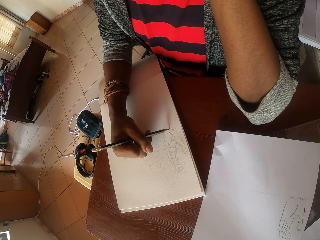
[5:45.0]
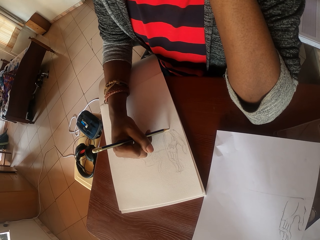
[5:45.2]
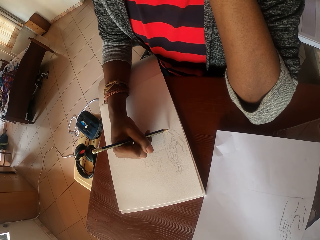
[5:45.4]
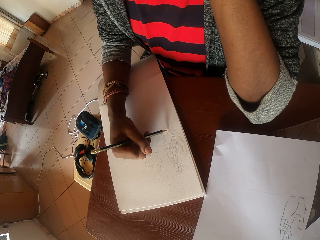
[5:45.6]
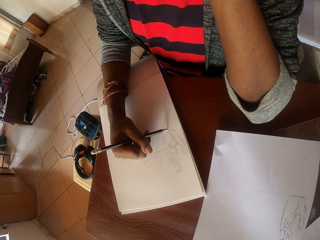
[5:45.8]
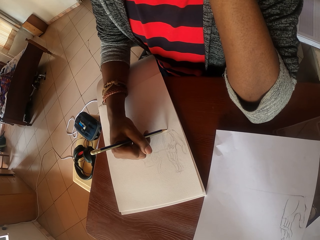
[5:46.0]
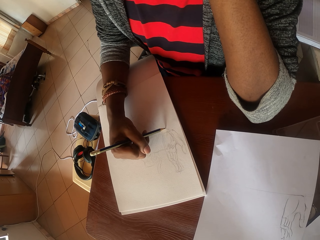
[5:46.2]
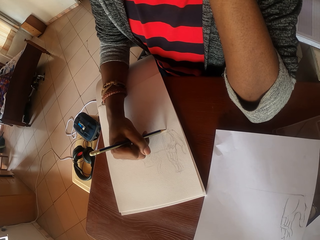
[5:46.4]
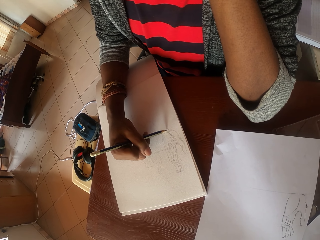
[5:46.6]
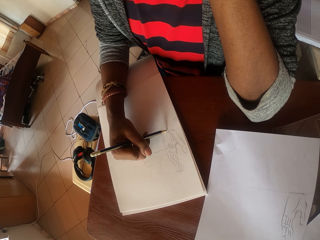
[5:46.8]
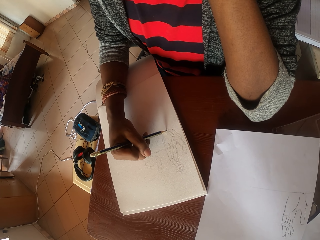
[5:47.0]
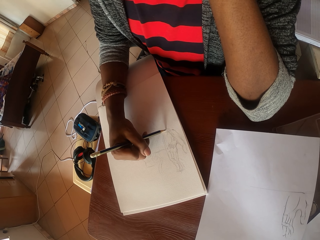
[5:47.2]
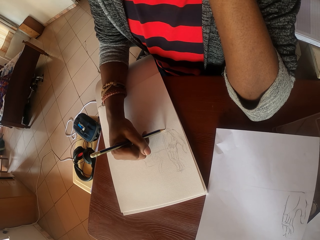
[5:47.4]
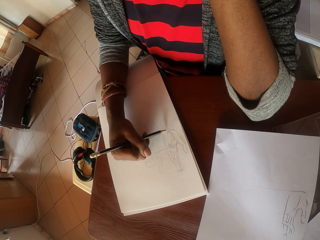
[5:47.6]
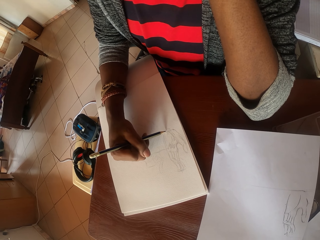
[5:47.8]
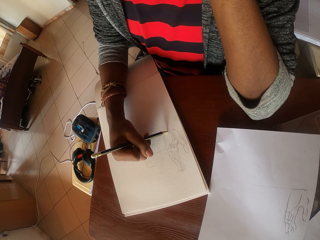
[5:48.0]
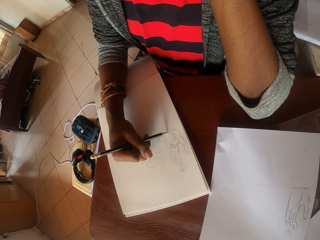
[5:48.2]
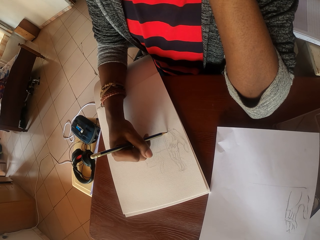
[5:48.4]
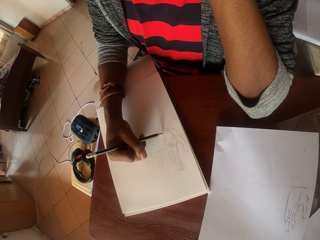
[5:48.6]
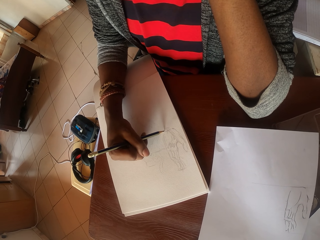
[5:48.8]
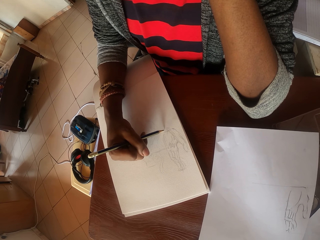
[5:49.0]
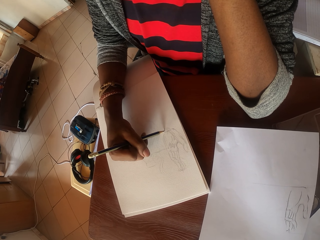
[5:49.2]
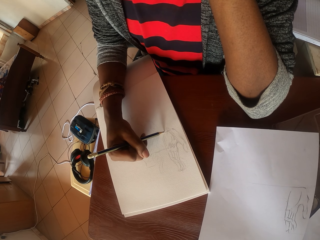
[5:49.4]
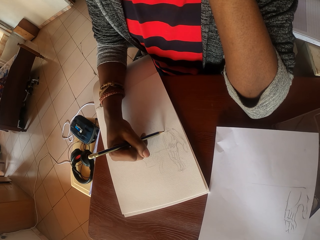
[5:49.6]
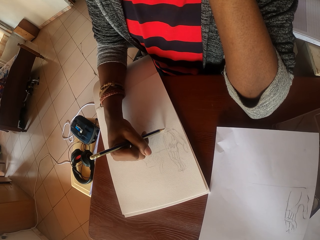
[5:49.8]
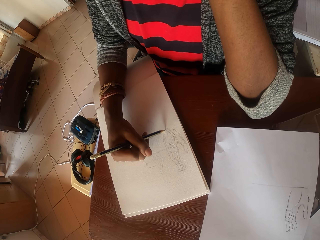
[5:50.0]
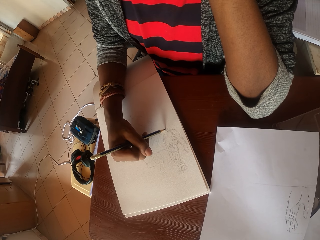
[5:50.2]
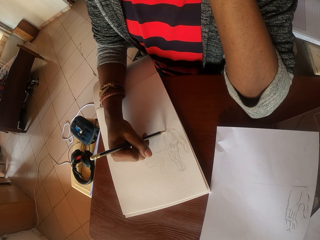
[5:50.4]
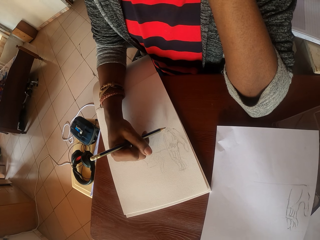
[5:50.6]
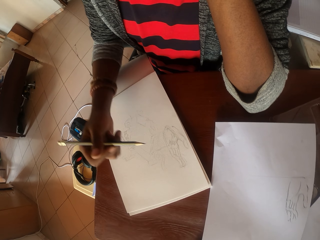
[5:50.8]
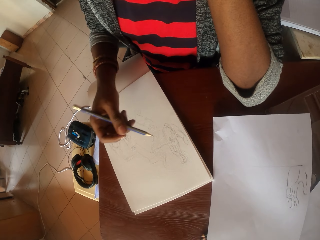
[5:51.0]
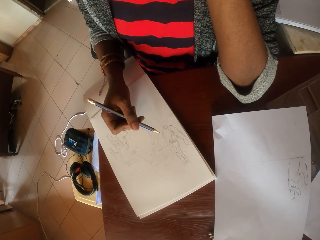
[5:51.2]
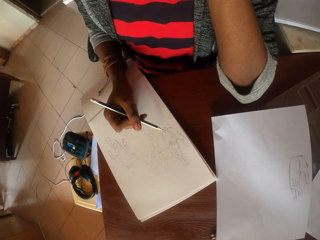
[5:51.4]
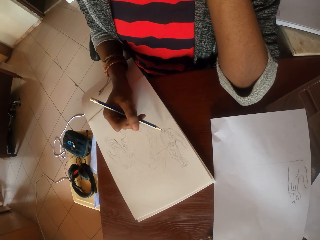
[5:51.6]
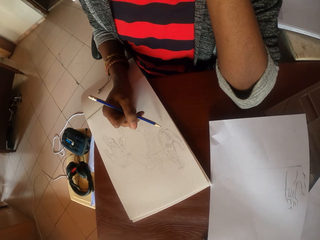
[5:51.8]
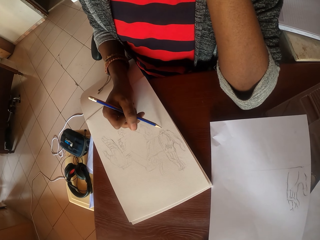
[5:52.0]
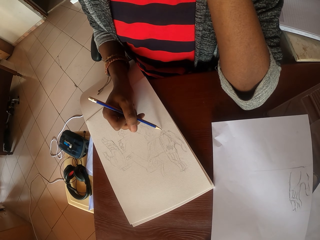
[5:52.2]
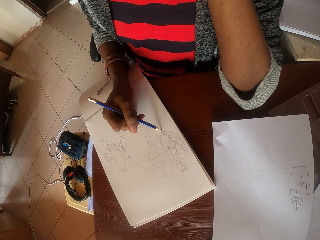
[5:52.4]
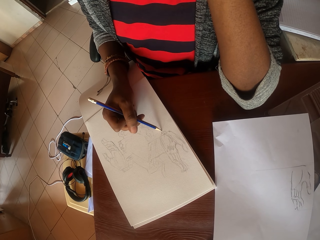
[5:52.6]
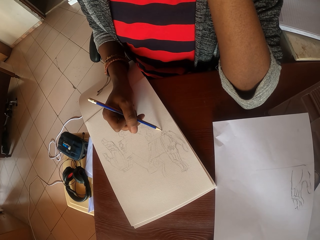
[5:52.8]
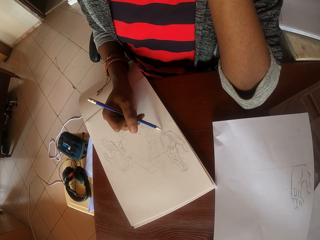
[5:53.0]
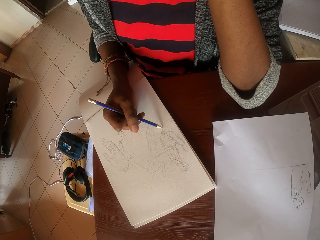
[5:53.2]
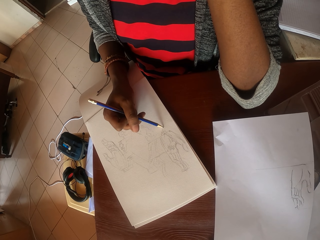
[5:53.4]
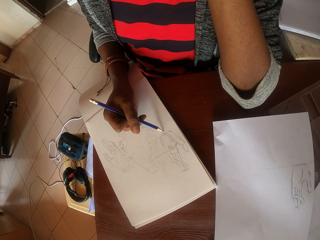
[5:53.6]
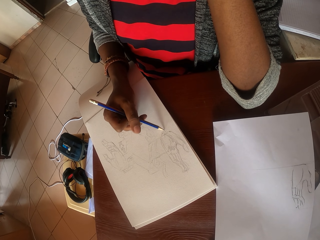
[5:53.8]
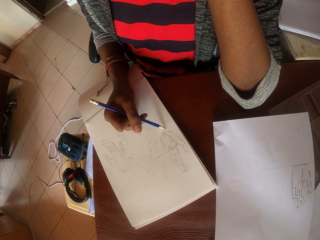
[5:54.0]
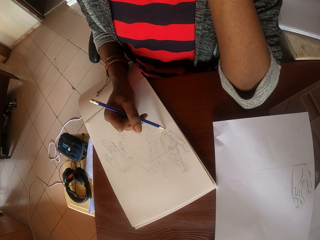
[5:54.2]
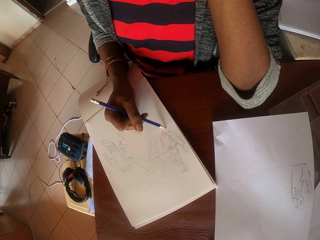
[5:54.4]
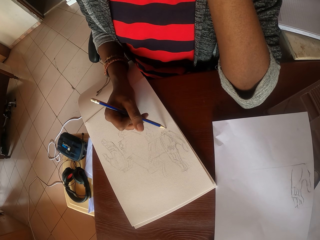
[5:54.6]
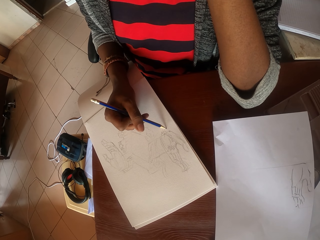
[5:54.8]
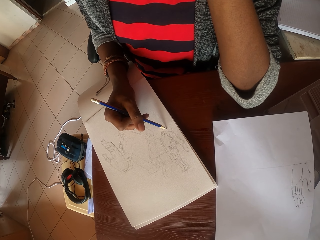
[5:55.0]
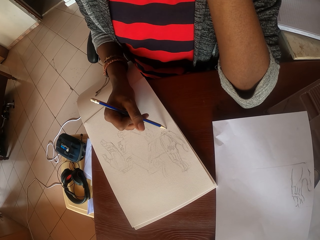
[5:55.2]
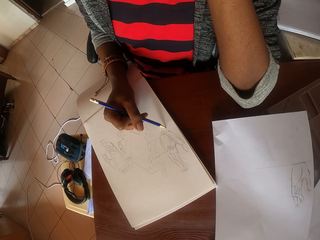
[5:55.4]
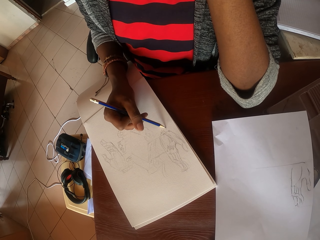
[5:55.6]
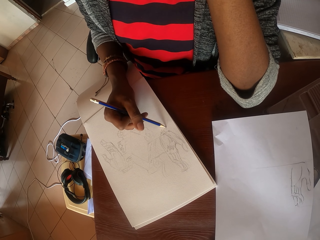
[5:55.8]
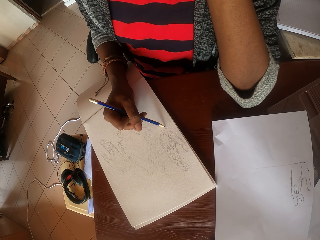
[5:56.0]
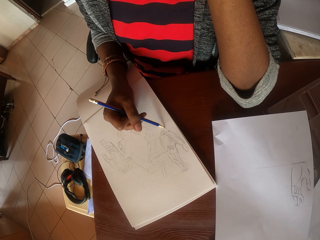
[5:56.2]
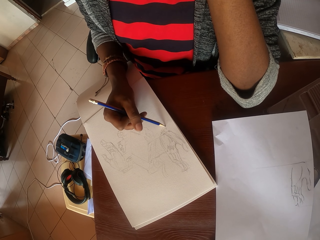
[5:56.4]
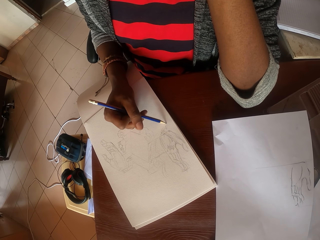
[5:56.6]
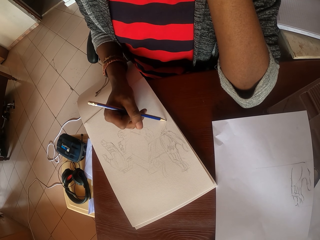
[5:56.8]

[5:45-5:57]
The camera wearer stares at a drawing. They draw on a paper with a pencil.

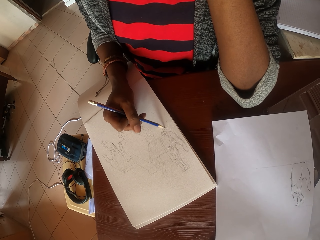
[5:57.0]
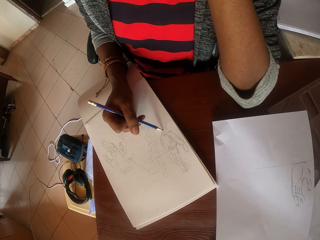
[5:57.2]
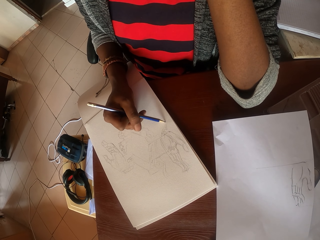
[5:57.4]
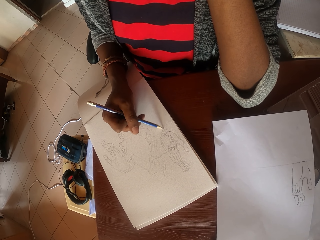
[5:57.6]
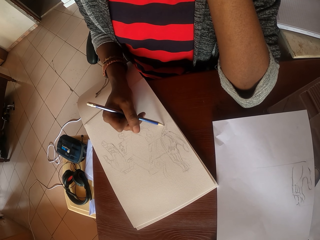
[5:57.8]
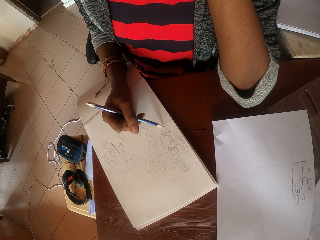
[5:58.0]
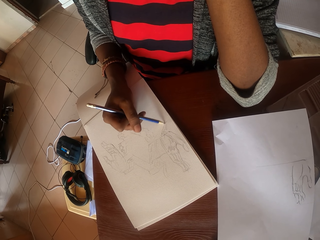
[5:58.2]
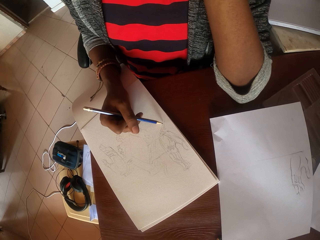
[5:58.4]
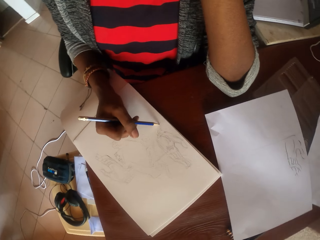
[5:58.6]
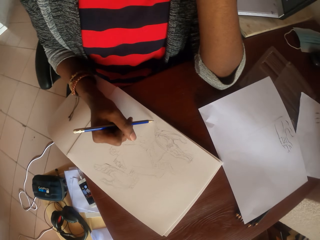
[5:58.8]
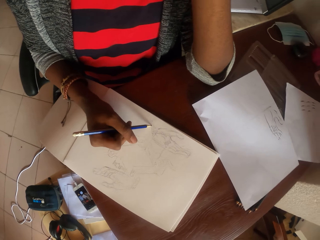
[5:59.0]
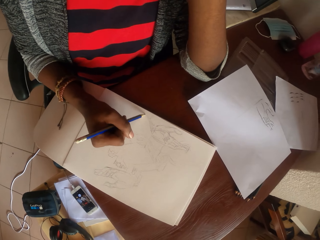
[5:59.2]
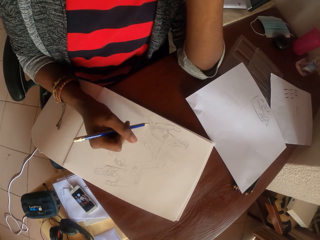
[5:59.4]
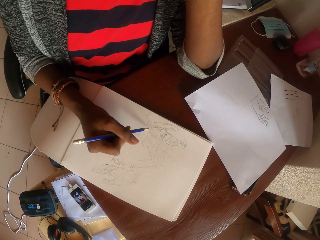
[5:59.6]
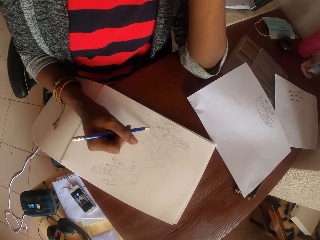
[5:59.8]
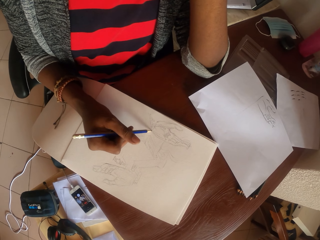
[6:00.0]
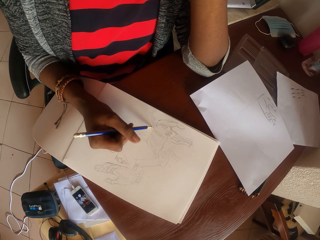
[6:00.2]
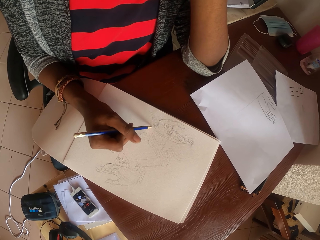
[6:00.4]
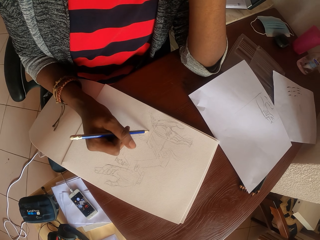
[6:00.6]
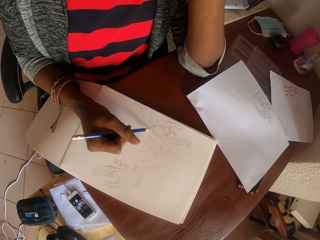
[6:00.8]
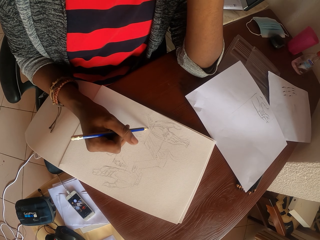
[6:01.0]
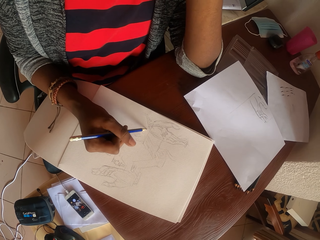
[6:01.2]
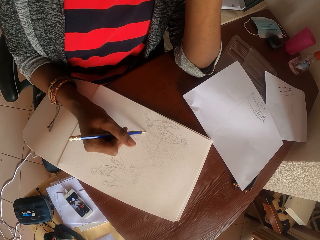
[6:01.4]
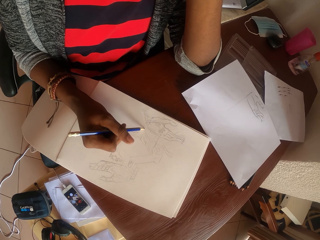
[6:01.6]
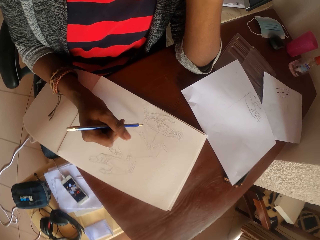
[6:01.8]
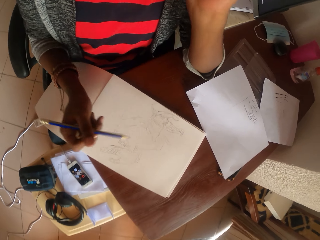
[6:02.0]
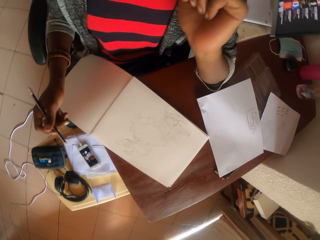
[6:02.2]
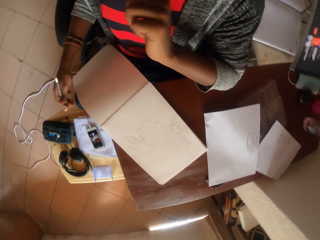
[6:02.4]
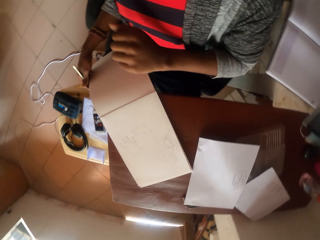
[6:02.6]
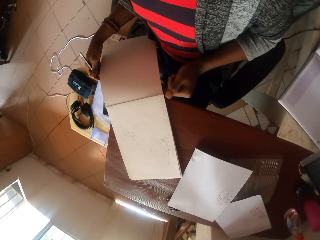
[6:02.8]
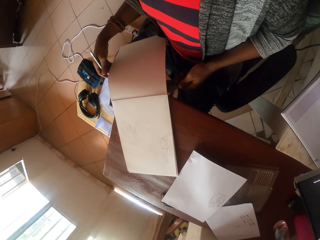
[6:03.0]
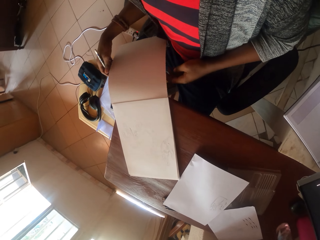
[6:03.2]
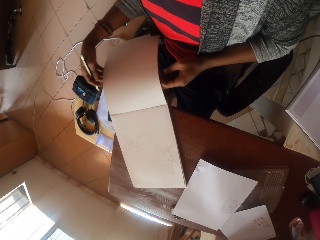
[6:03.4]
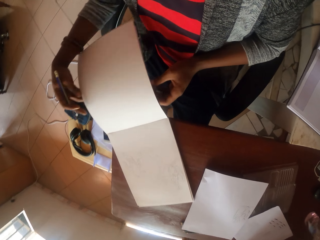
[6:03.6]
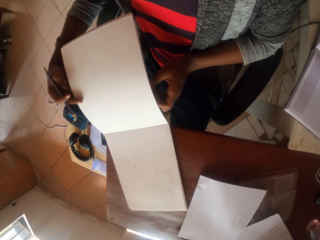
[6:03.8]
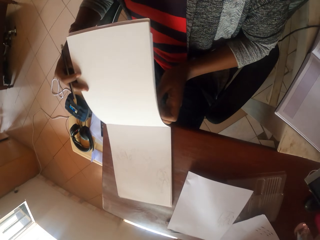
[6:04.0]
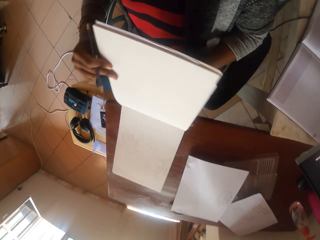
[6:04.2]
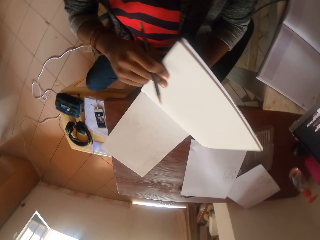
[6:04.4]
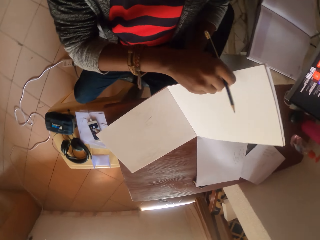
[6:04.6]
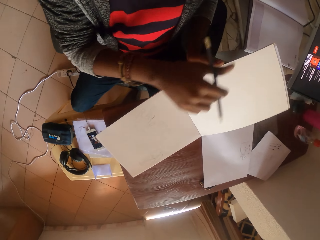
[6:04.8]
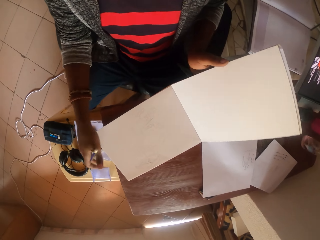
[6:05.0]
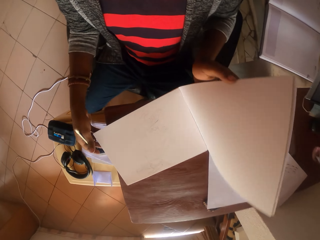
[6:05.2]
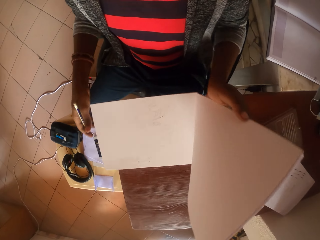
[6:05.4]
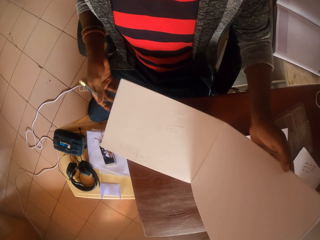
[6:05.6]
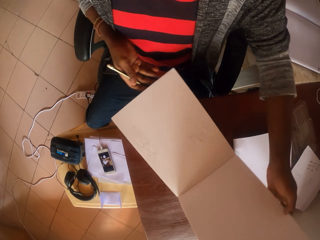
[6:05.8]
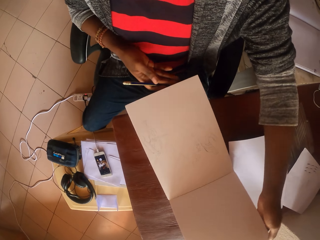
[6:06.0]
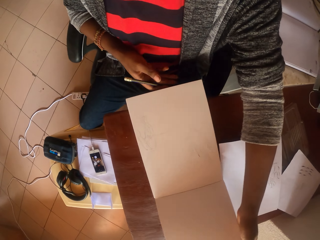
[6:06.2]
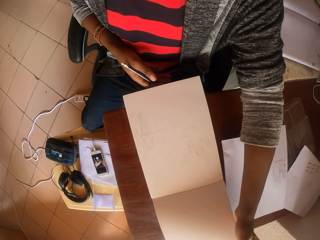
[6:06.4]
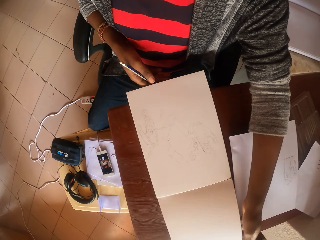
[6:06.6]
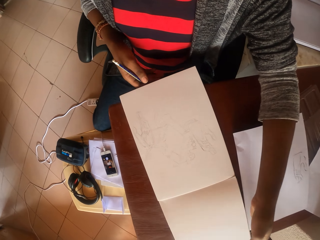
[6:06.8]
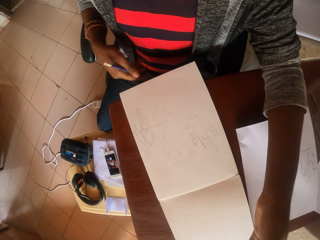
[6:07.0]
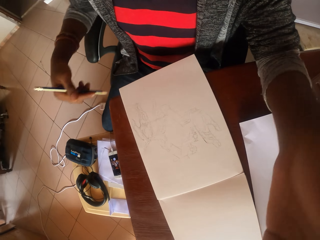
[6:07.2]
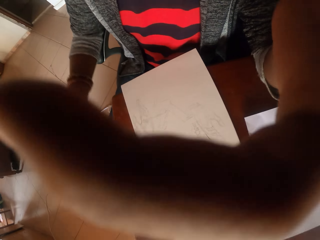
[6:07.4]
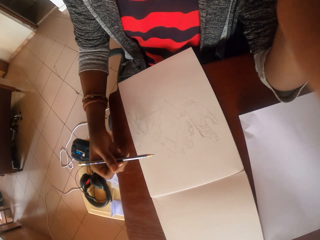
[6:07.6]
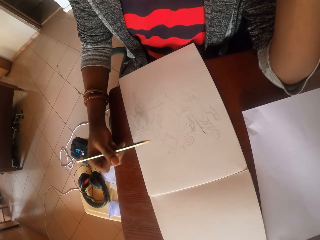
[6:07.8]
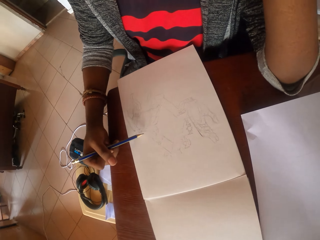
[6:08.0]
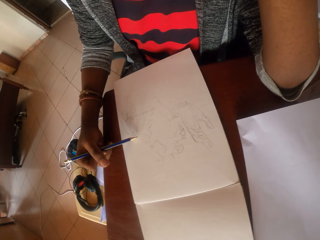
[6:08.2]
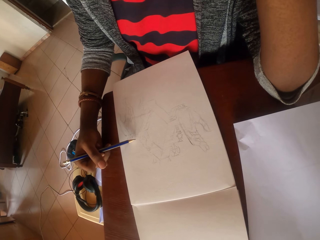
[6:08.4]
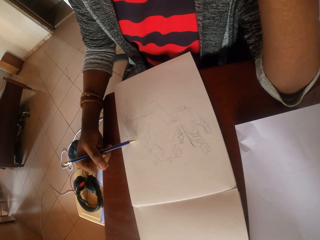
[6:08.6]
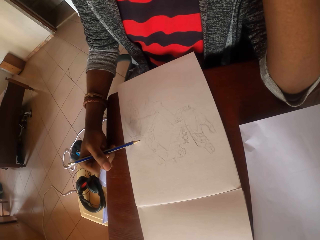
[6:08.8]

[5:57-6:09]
The camera wearer stares at a drawing. They move a book on the table. They turn the book.
